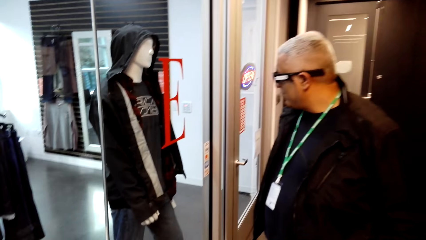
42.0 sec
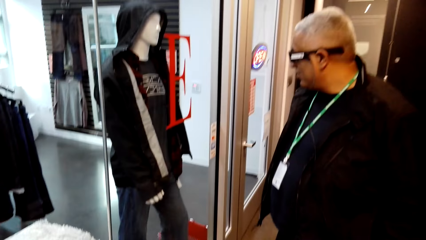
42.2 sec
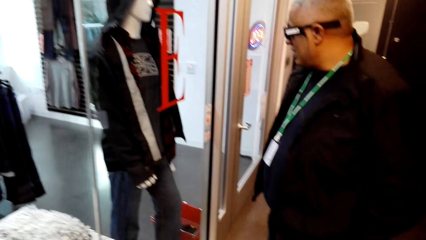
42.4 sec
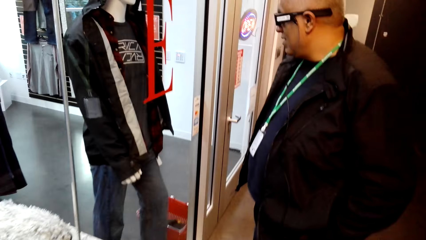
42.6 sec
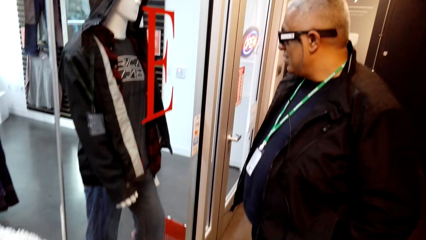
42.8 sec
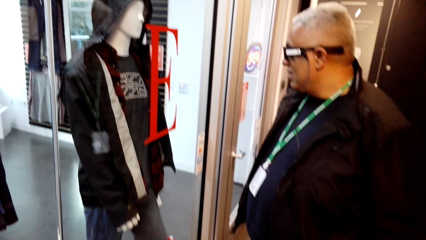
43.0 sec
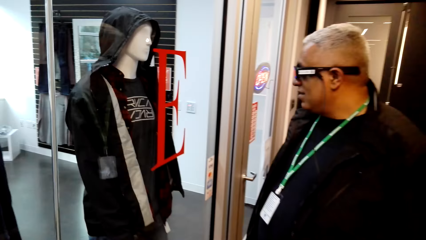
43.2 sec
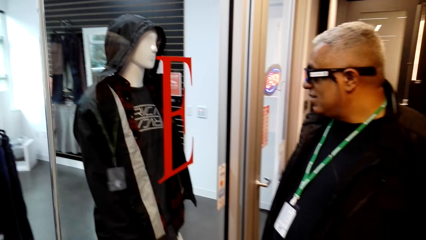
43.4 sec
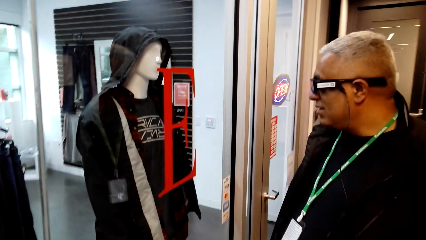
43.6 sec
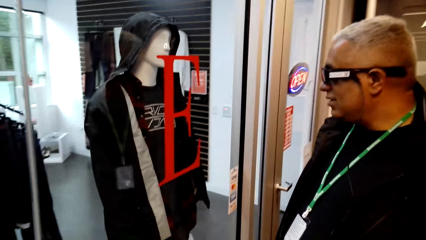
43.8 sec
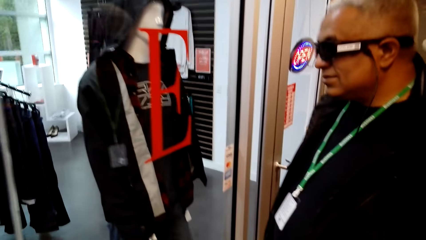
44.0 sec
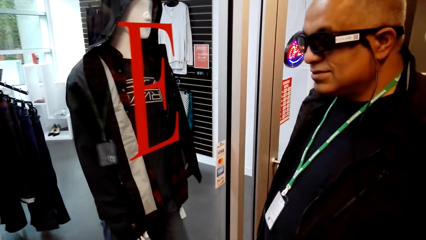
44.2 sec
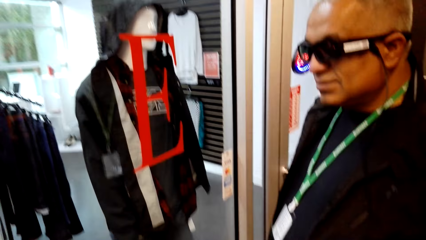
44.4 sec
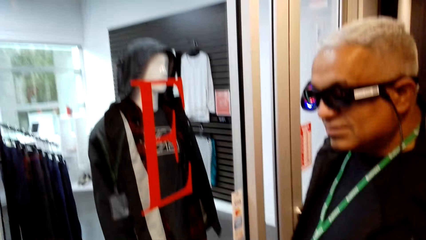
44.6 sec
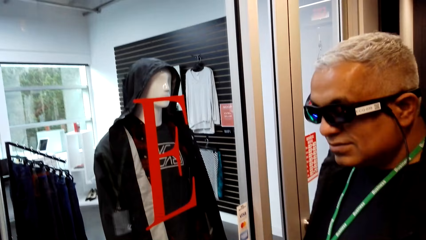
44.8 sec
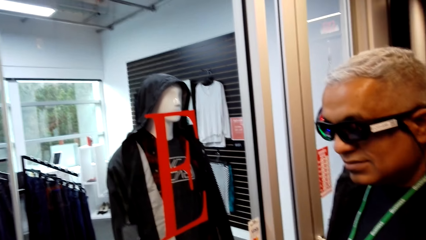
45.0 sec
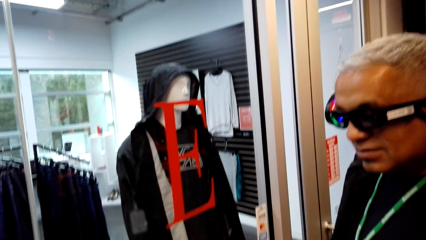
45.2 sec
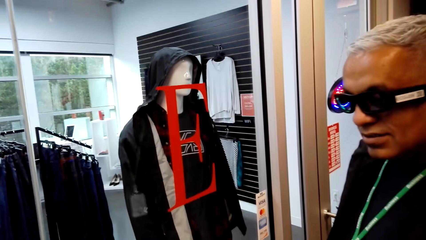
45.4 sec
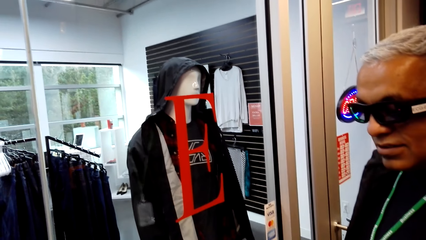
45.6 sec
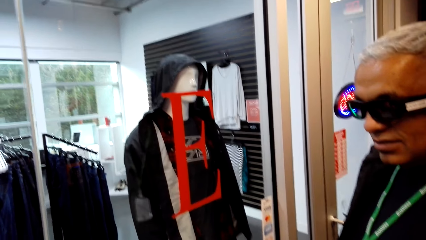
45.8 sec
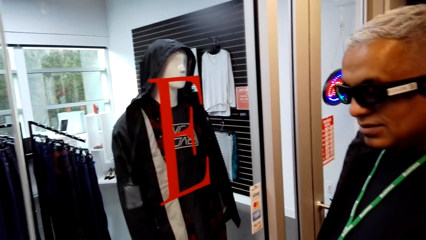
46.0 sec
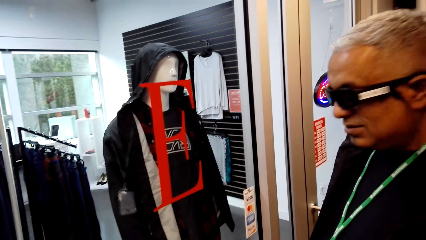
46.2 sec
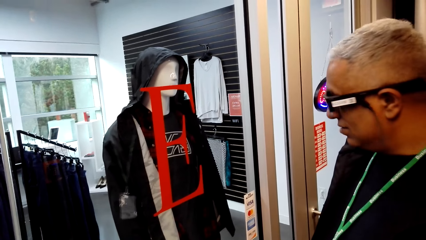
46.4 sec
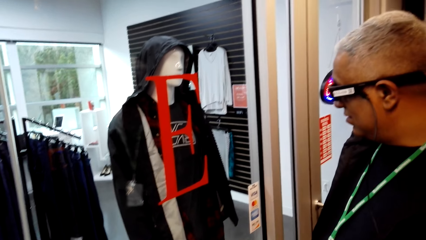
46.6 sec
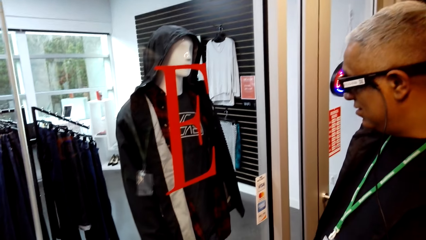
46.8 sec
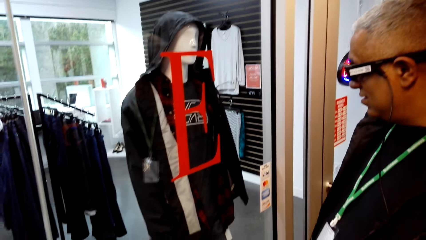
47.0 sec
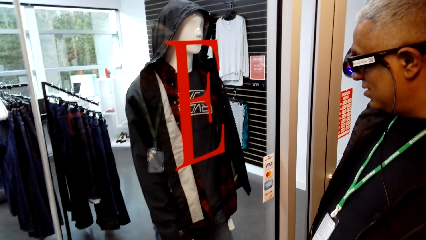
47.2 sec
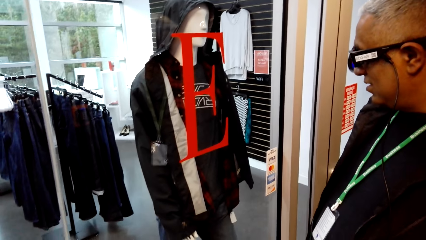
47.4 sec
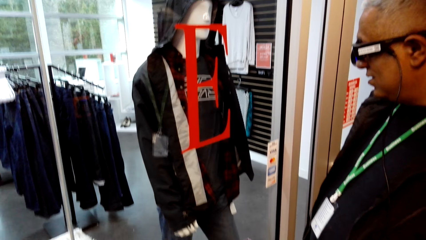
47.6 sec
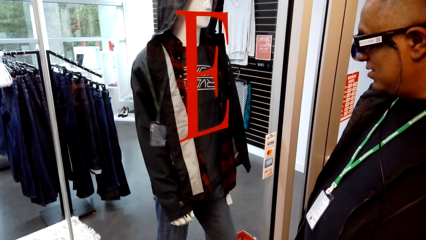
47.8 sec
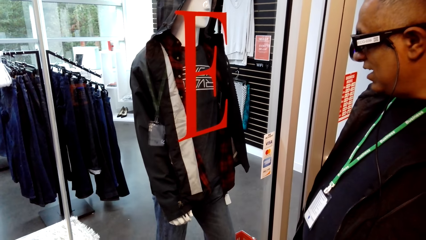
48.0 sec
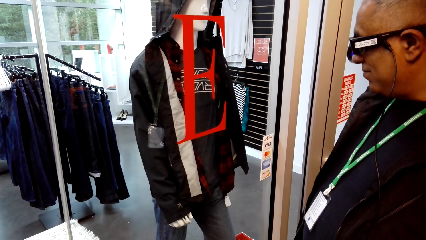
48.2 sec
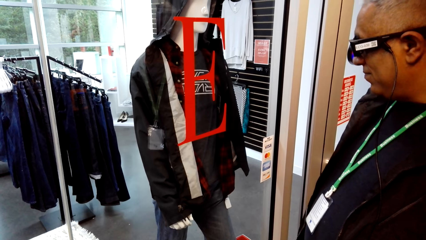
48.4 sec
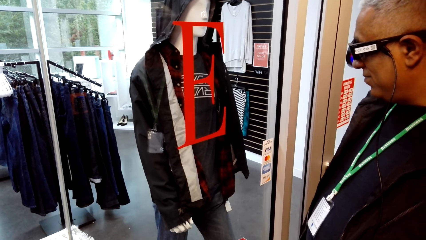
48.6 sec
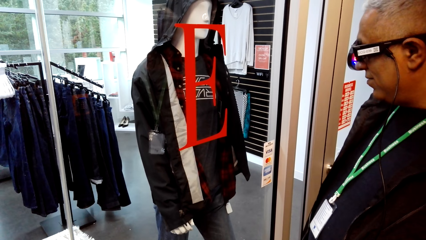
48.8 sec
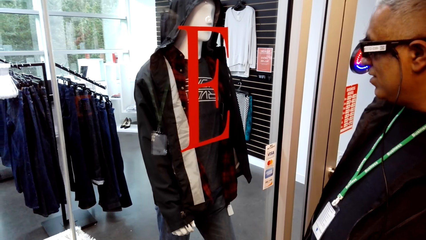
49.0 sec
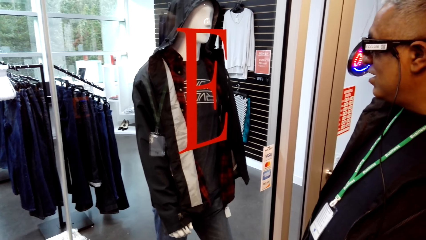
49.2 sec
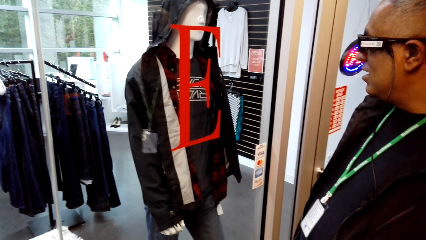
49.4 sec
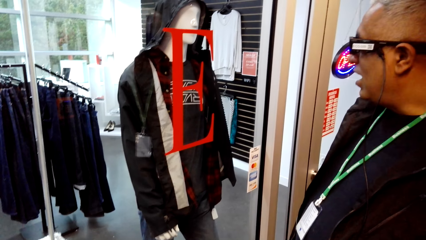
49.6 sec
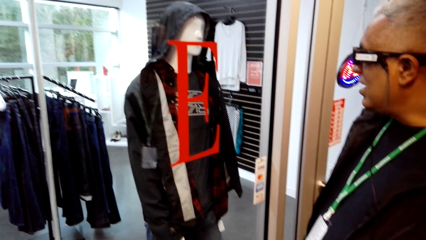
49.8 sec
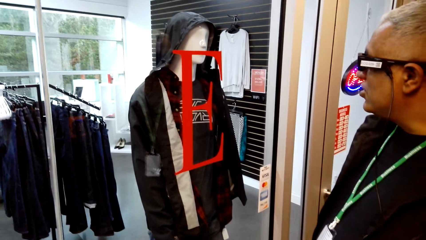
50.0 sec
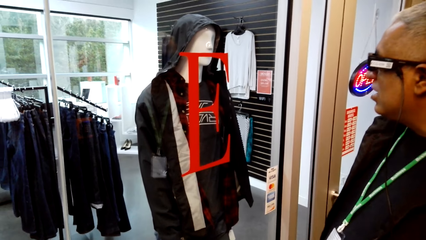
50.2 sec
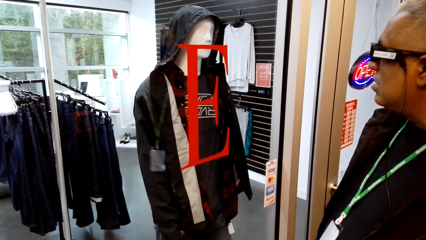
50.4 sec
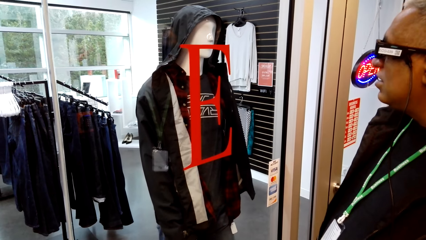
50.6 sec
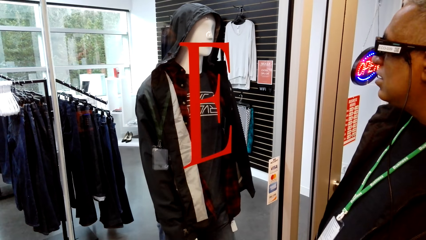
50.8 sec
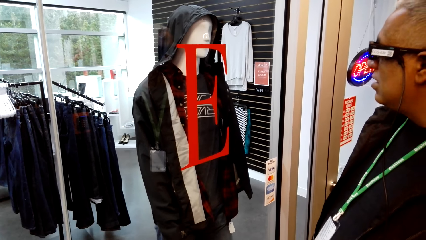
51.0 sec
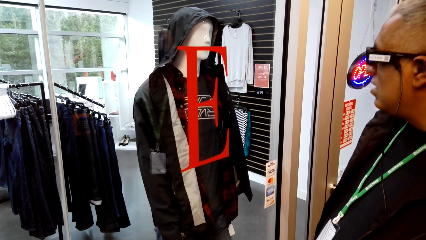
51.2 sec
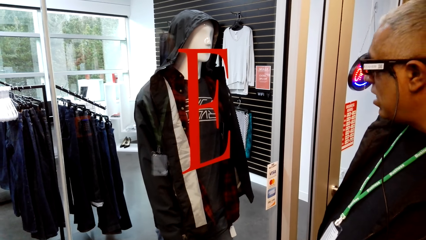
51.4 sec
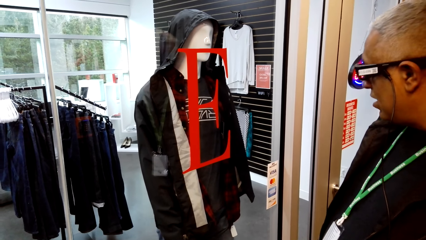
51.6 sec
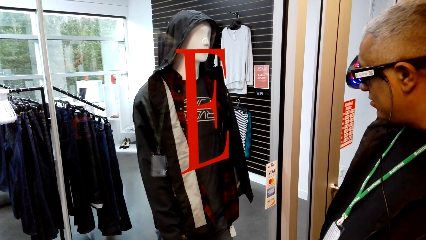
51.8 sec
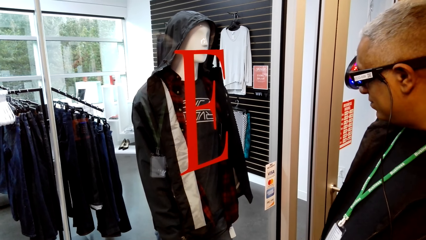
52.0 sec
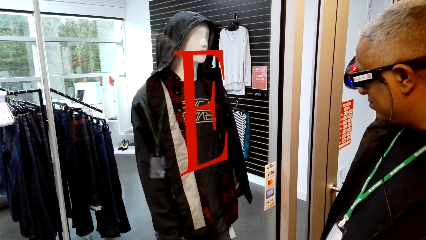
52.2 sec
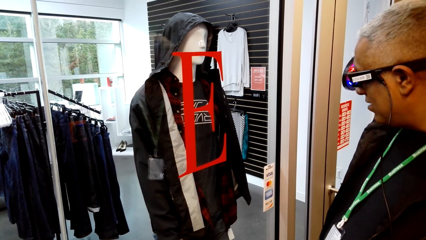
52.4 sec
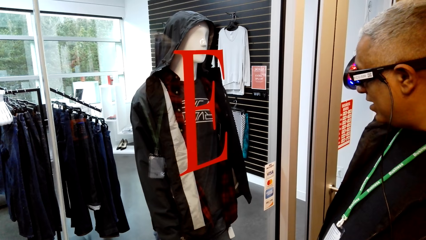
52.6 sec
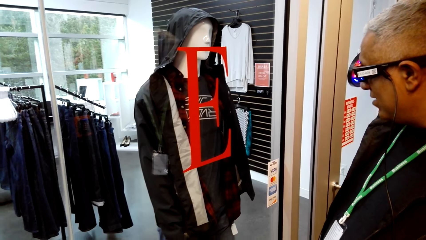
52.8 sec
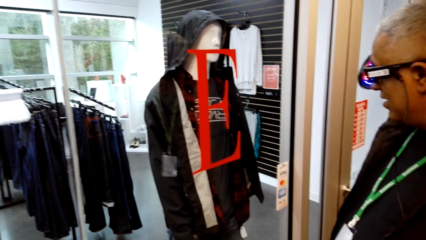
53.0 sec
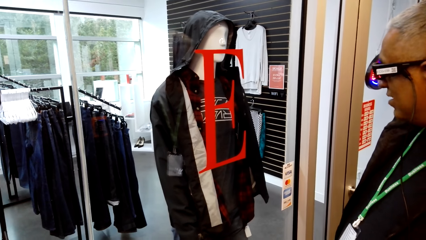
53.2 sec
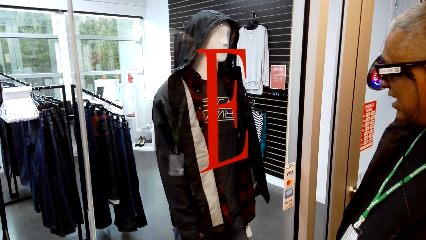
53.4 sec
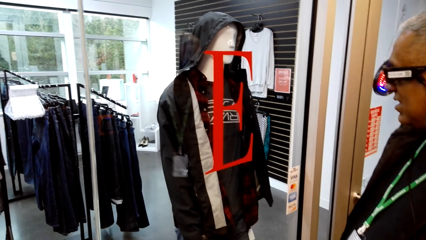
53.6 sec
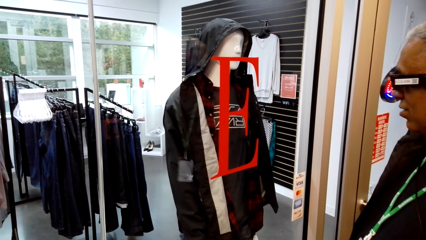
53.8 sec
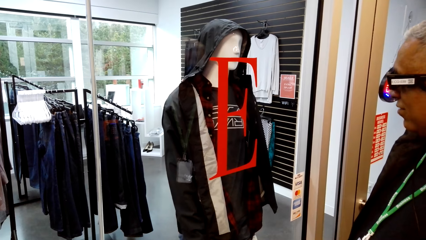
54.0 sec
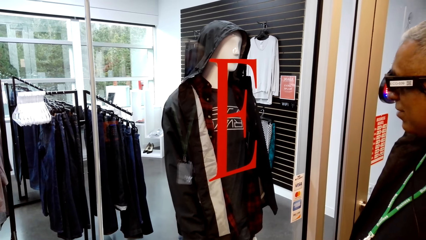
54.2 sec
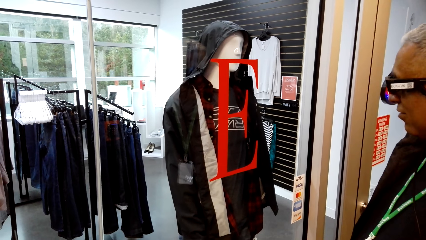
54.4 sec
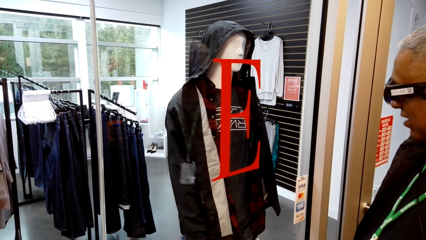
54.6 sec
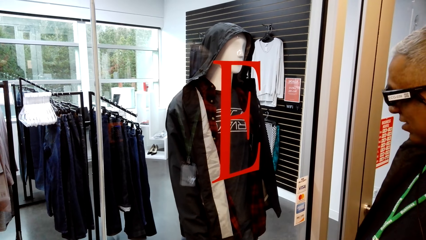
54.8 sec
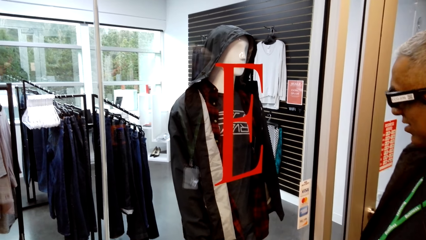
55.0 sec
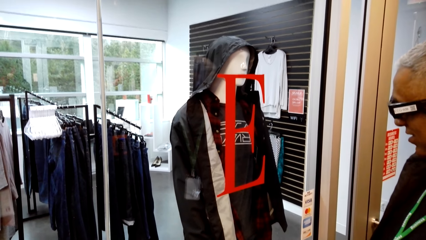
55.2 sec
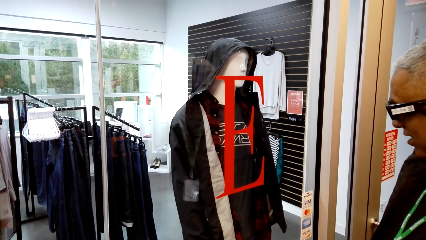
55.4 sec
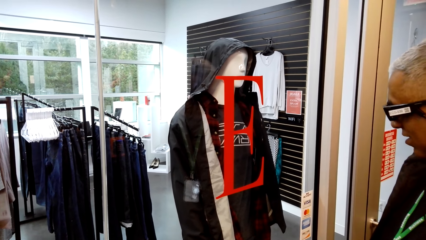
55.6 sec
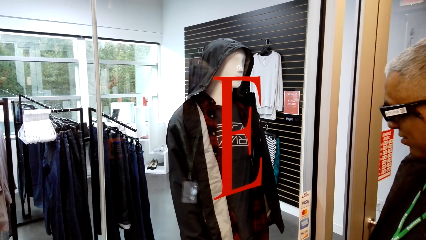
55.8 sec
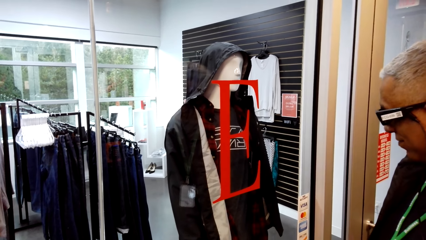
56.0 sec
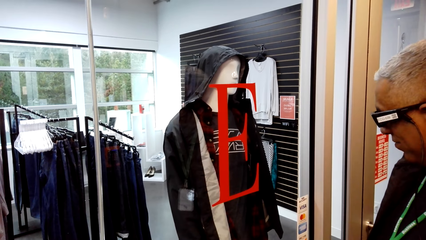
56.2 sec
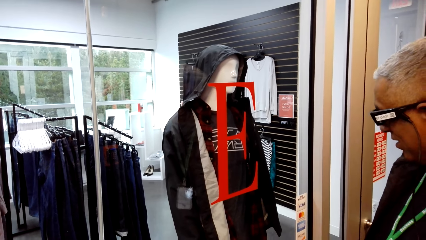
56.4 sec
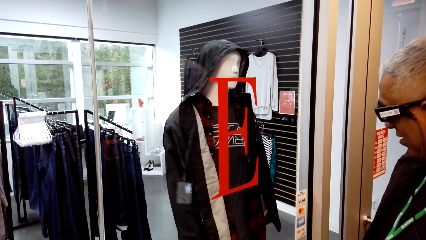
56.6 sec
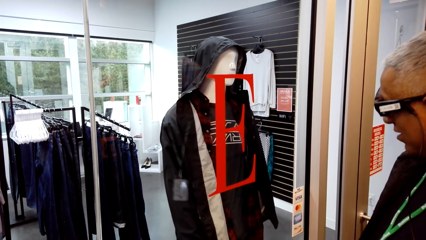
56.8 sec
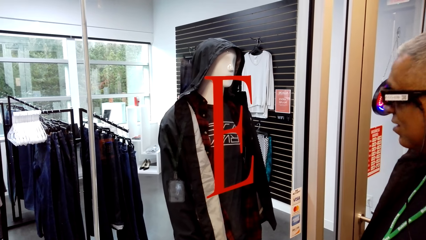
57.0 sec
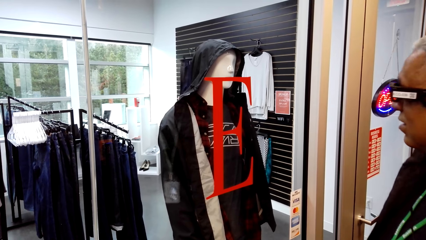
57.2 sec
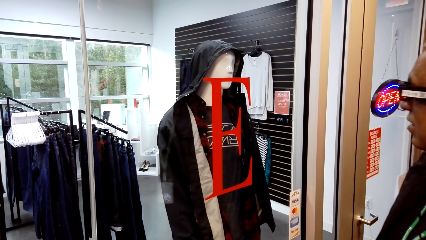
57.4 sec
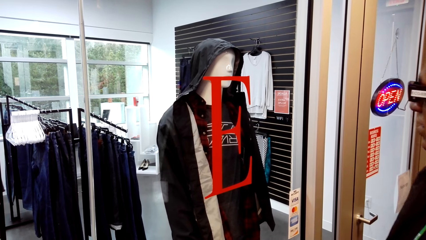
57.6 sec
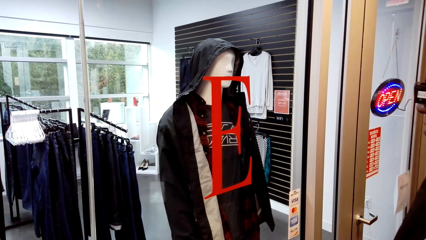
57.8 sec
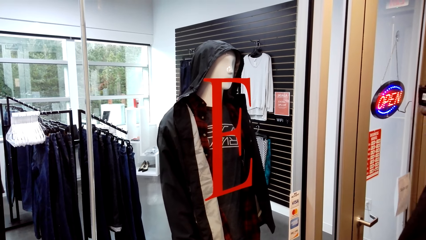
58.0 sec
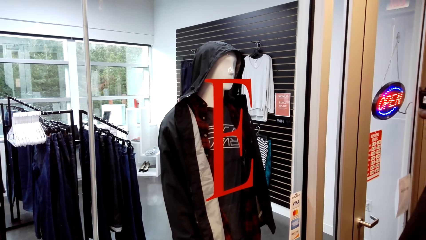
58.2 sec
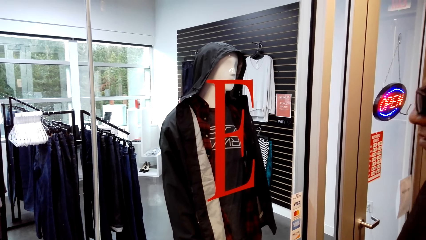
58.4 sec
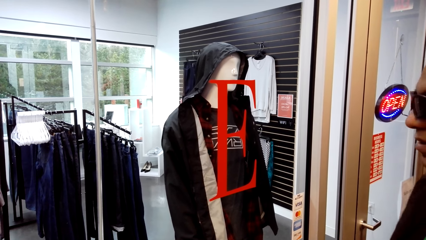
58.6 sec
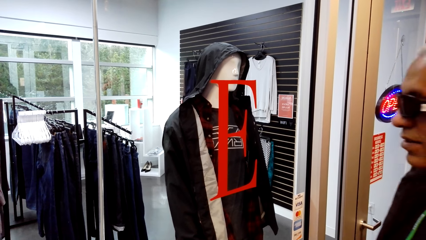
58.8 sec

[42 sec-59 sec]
The camera wearer talks to a man. The man stands in the store. The man talks to the camera wearer. The camera wearer talks to the man. The man talks to the camera wearer. The camera wearer talks to the man.
